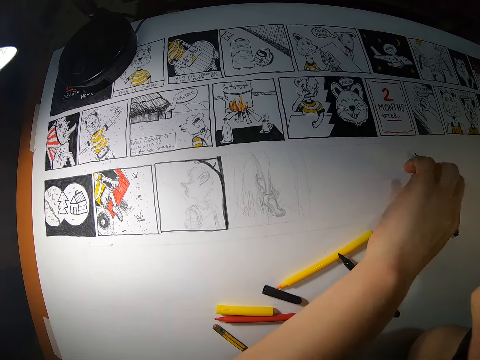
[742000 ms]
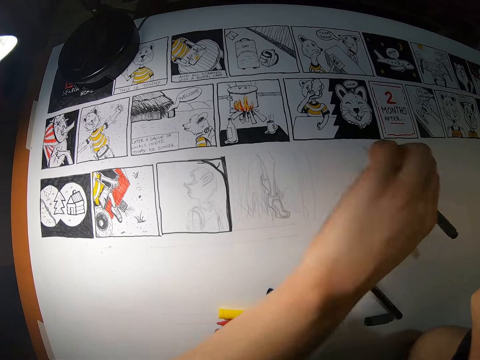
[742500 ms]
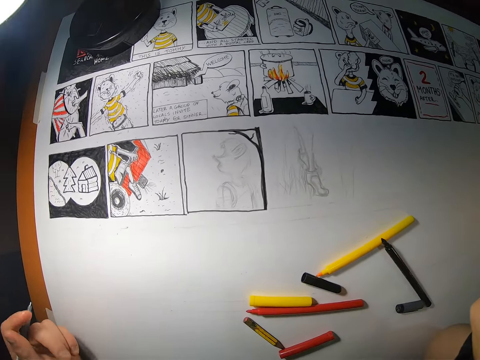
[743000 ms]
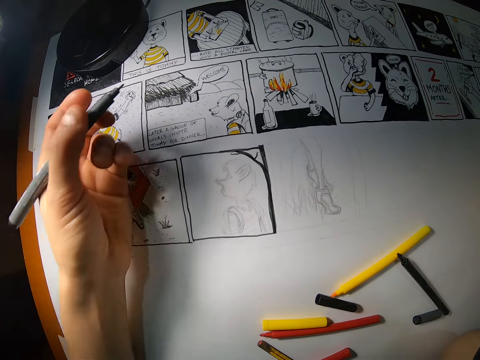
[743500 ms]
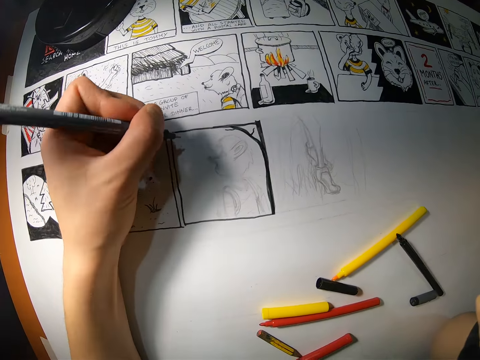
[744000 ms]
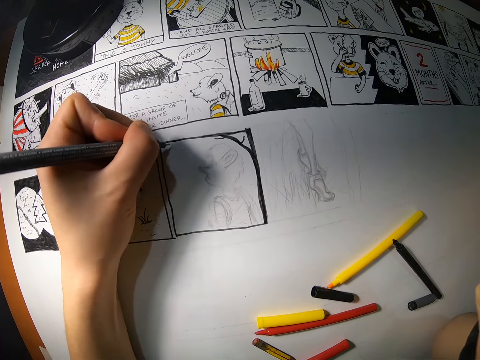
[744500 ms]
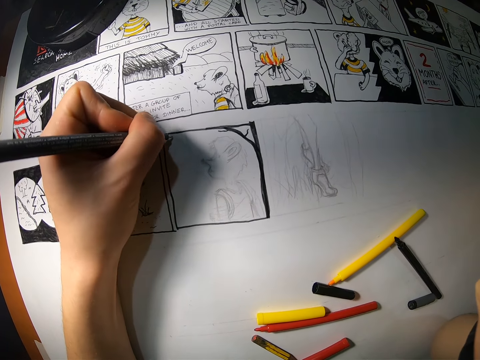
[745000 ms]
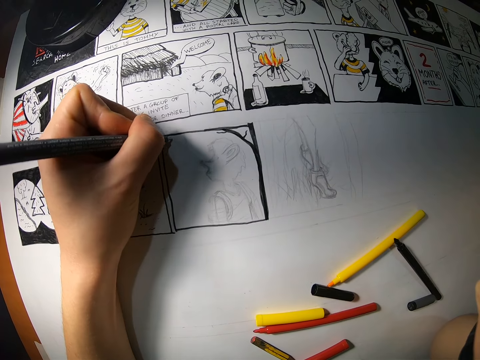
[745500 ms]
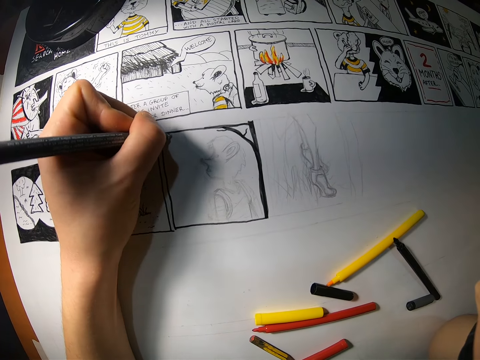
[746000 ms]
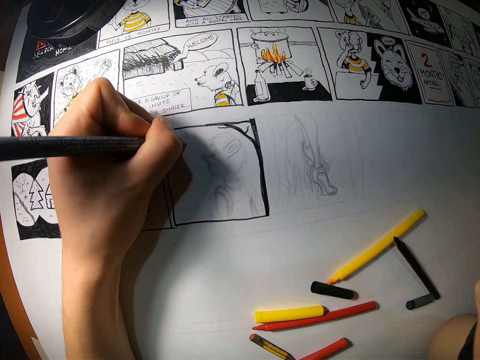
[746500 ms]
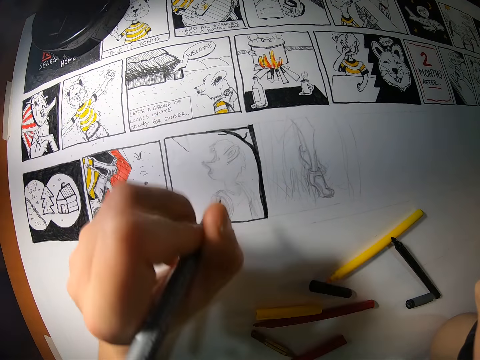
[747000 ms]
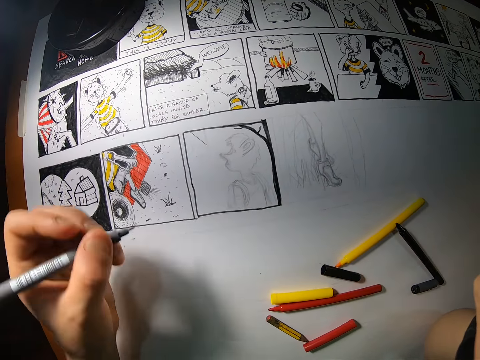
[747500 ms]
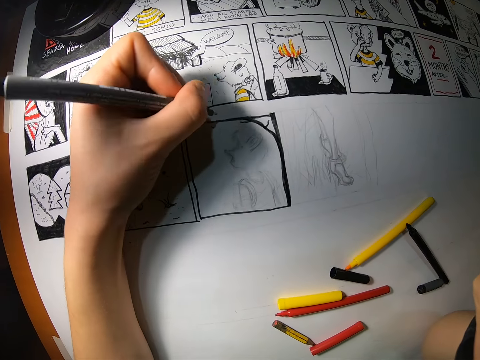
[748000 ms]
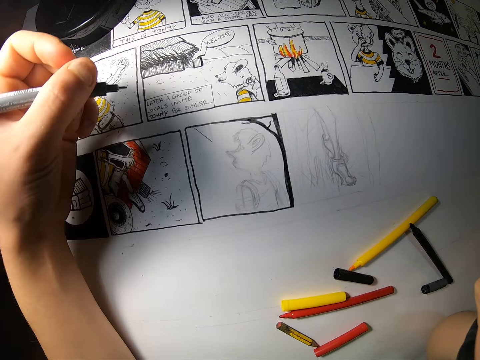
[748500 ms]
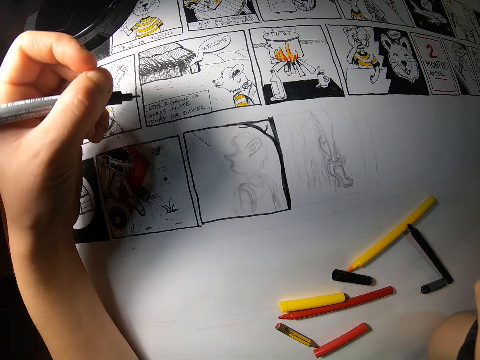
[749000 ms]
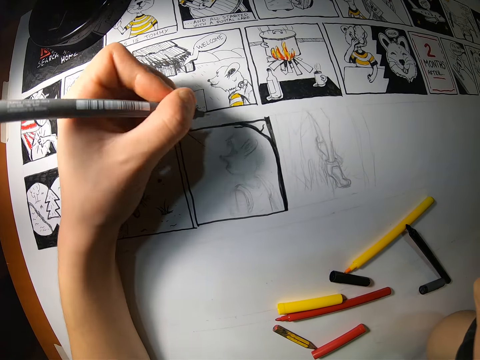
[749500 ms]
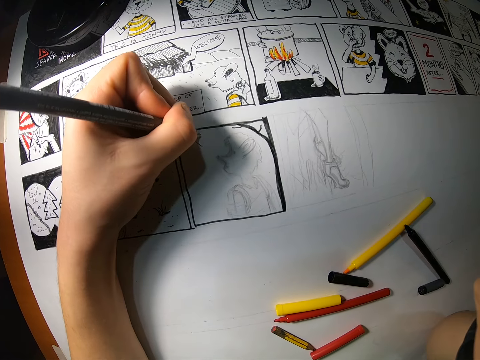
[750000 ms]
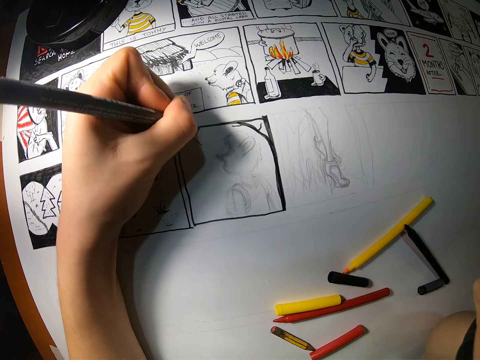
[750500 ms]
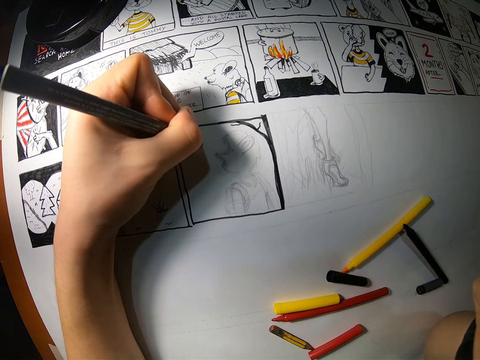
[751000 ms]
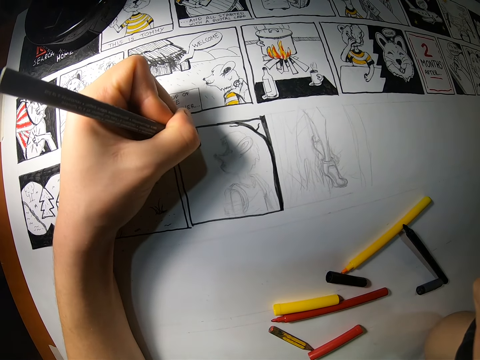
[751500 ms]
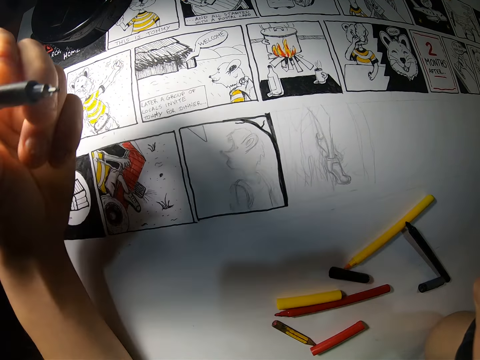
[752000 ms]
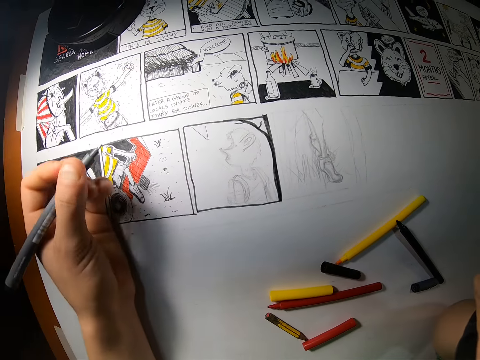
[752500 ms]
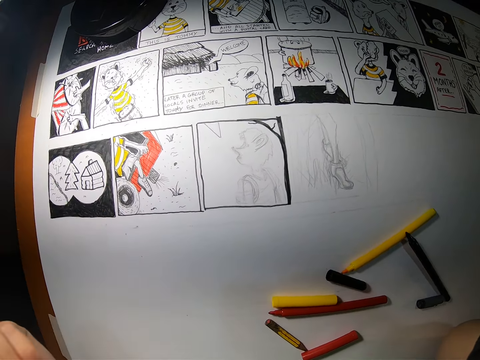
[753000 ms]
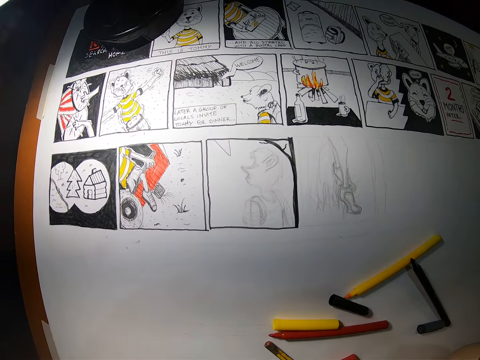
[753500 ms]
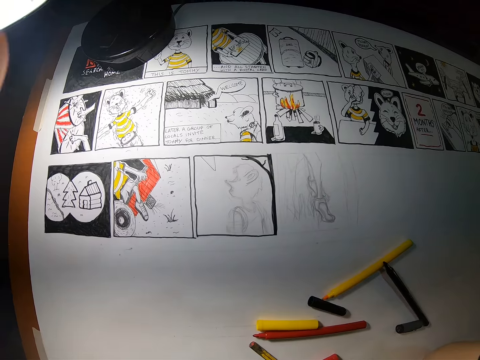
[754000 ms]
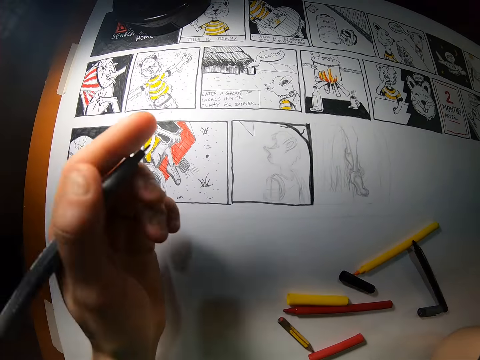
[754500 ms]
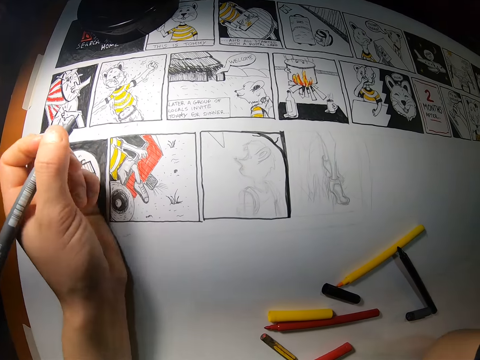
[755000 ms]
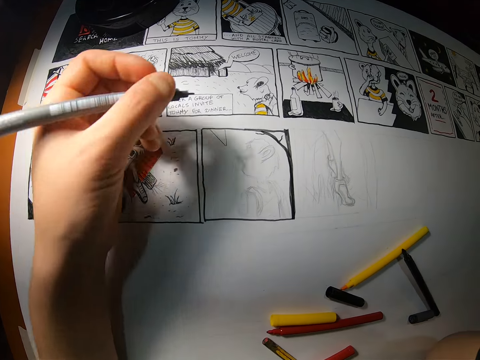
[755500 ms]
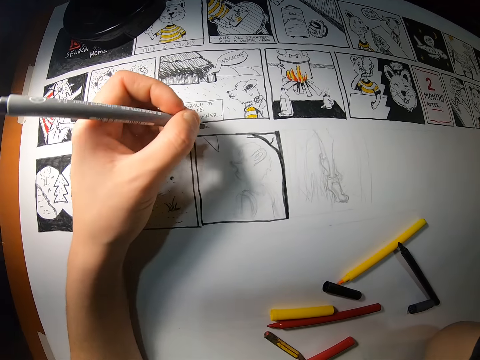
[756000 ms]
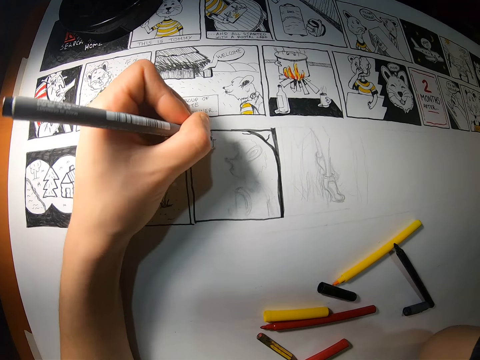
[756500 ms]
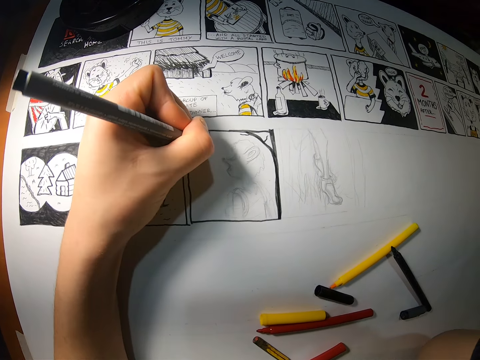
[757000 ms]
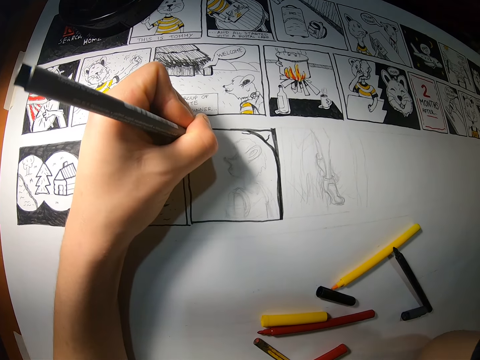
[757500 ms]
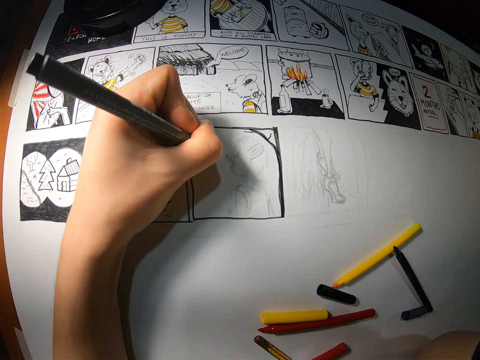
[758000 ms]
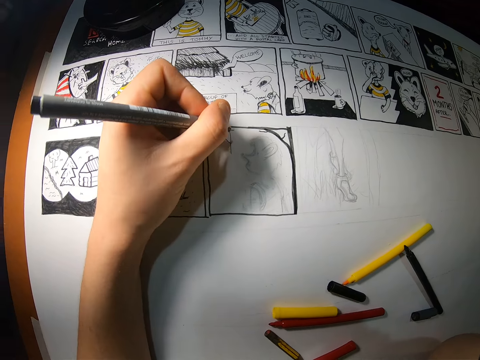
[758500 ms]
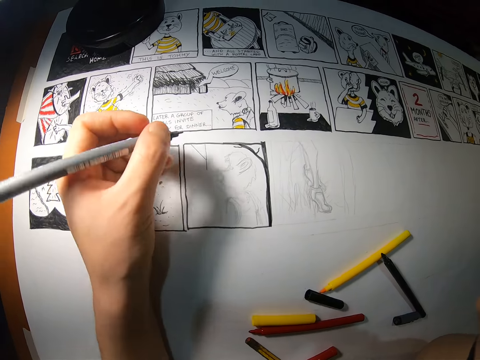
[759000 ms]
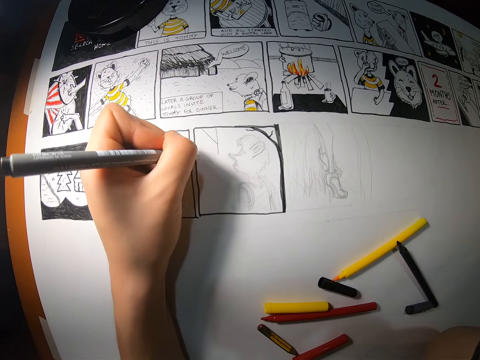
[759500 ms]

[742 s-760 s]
The camera wearer picks up the grey color pen on the drawing paper with his left hand. He draws on the drawing paper with the grey color pen in his left hand. He looks at the picture on the paper. He draws the picture on the paper. He looks at the picture on the paper. He draws on the drawing paper with the grey color pen in his left hand again.

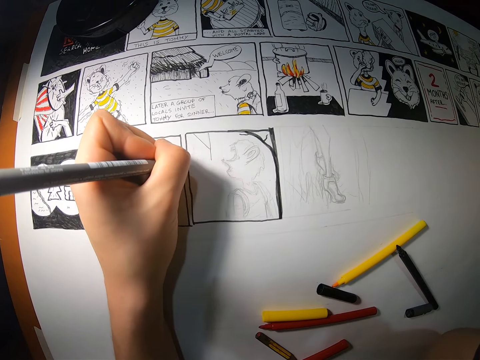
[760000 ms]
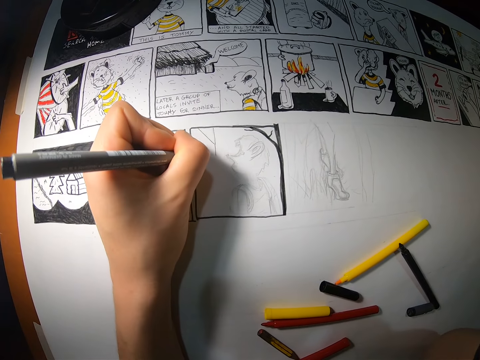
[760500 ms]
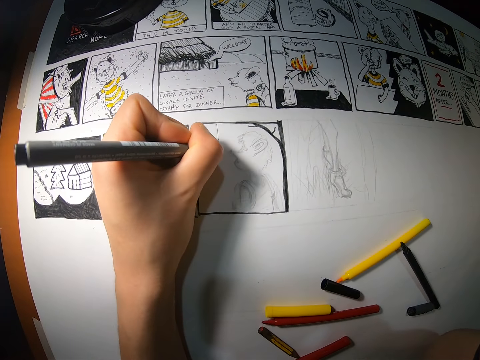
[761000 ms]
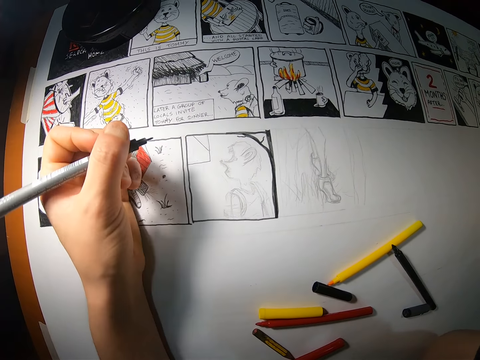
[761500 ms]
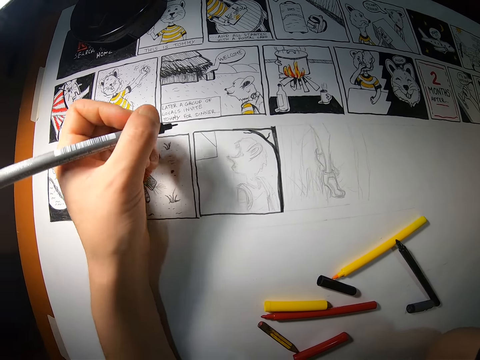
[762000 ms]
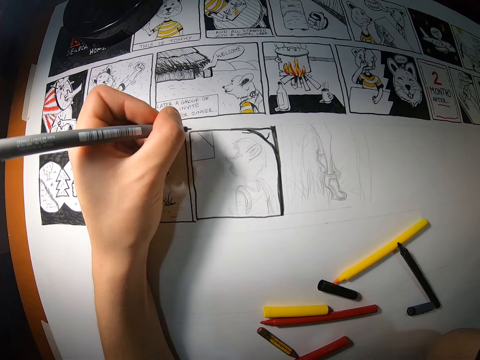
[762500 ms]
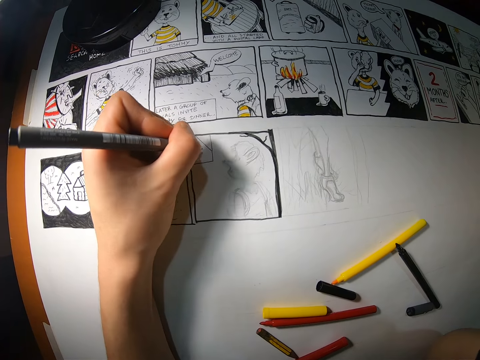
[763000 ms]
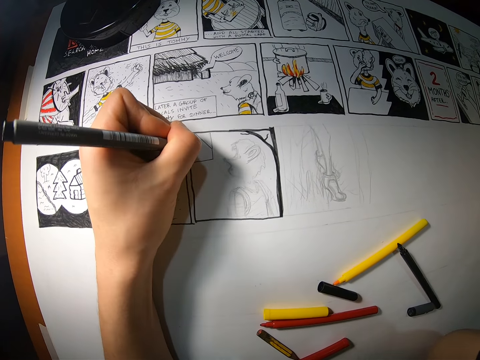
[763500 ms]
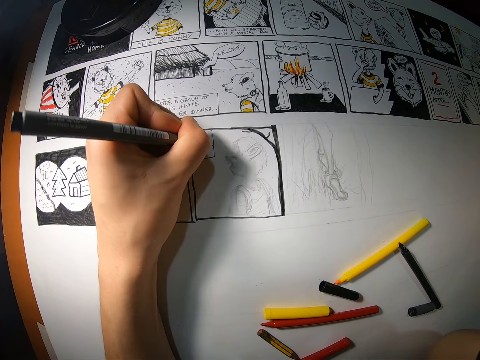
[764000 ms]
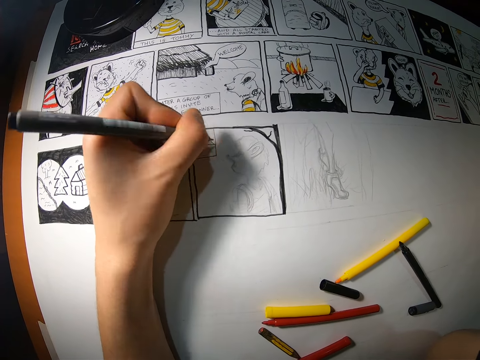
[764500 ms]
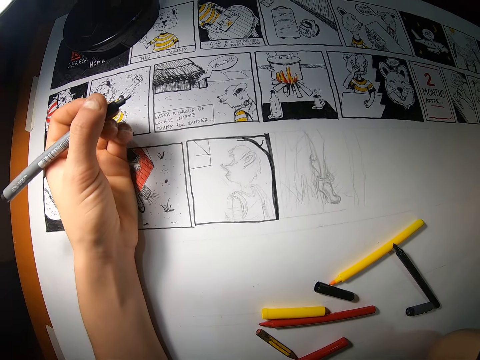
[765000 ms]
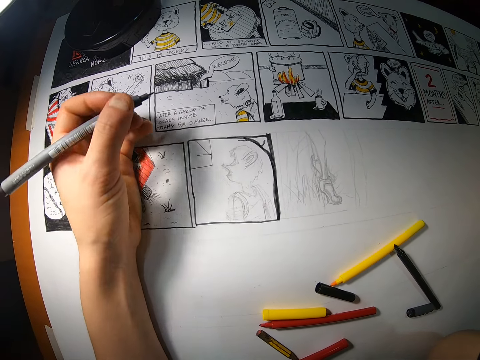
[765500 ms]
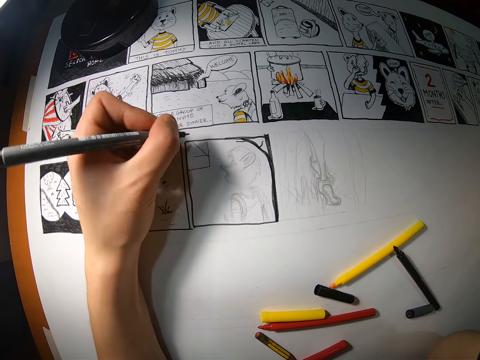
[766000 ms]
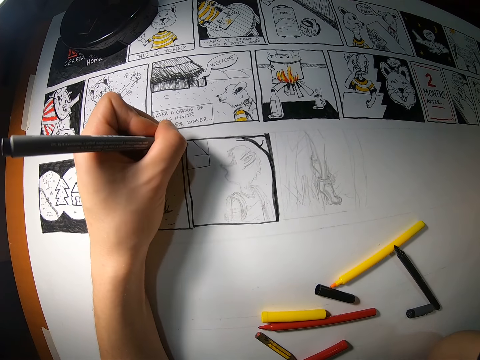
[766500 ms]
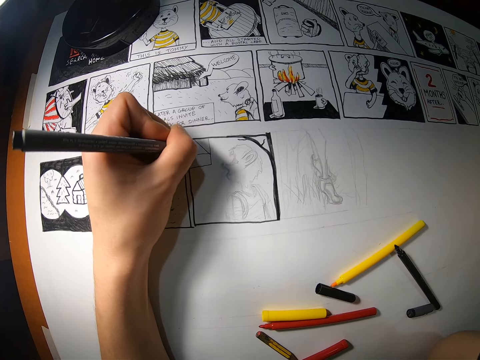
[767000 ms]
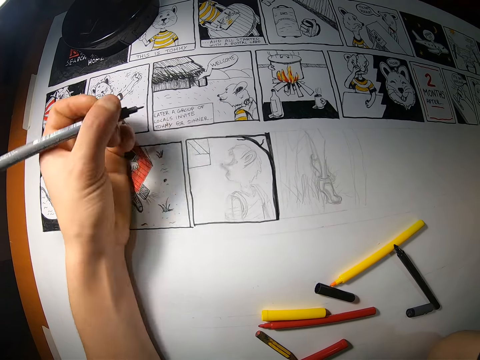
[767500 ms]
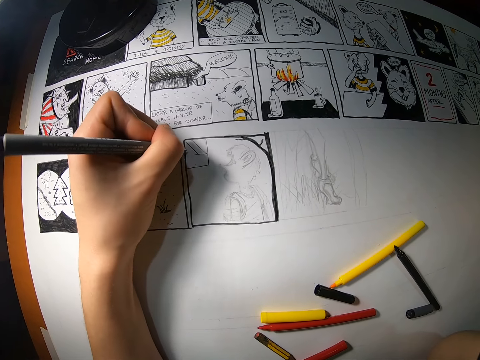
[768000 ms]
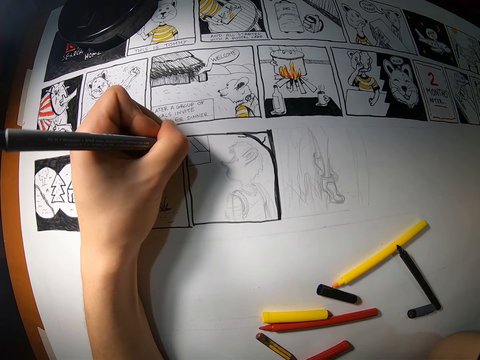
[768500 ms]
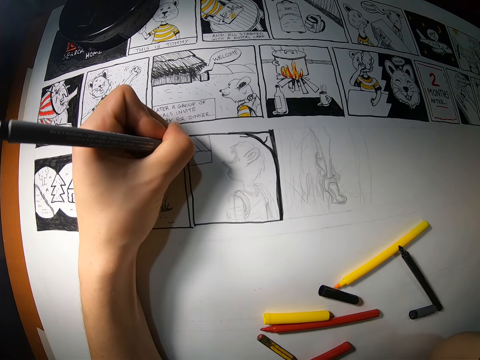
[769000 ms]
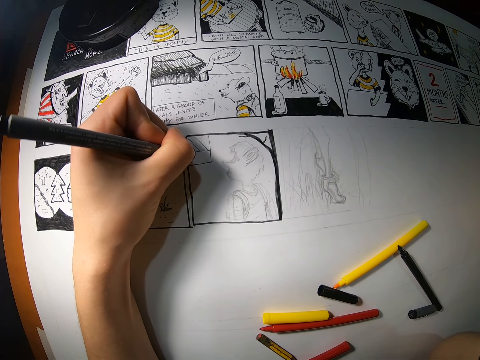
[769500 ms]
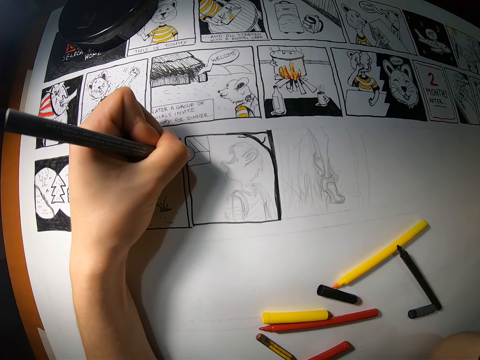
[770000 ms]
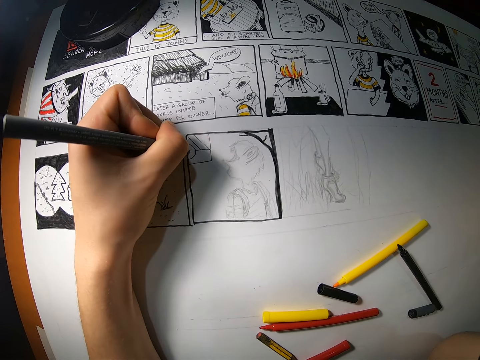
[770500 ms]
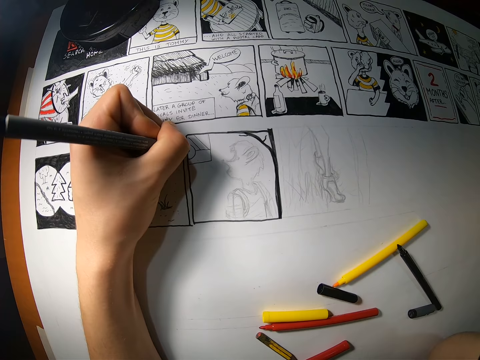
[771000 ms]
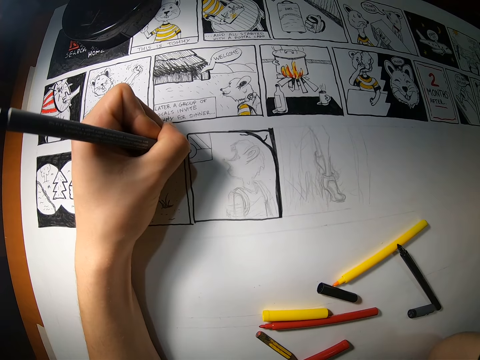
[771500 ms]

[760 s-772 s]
The camera wearer looks at the picture on the paper. They draw the picture on the paper.
